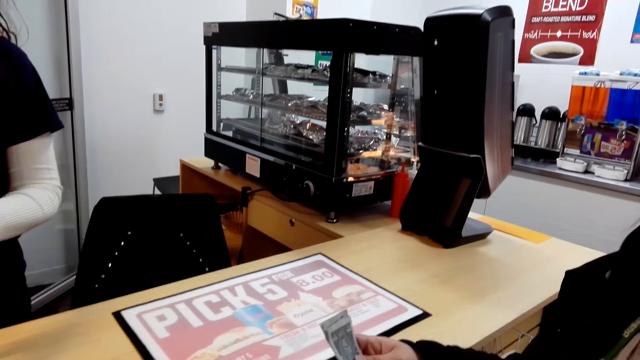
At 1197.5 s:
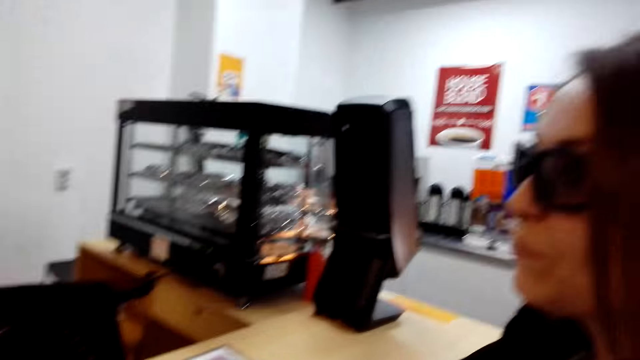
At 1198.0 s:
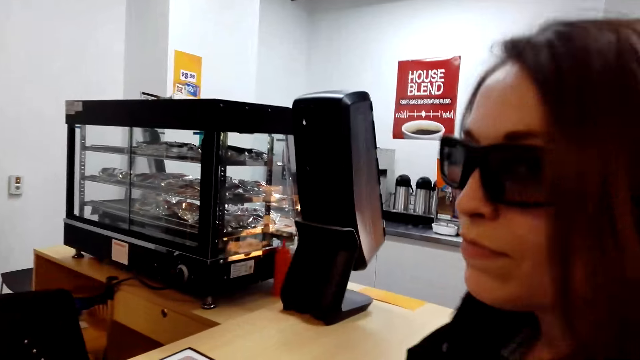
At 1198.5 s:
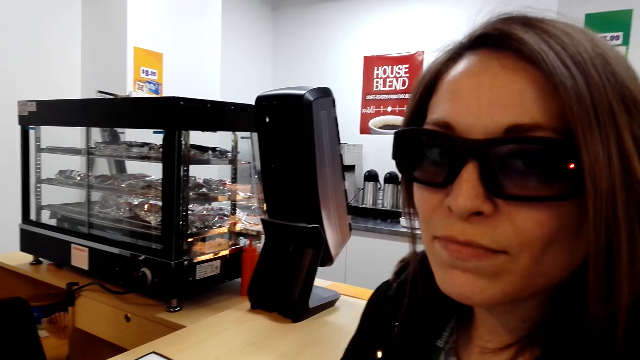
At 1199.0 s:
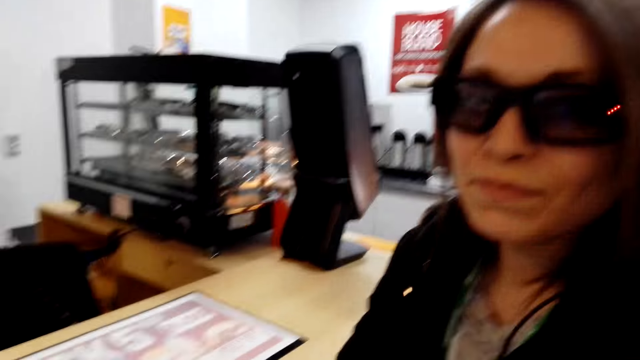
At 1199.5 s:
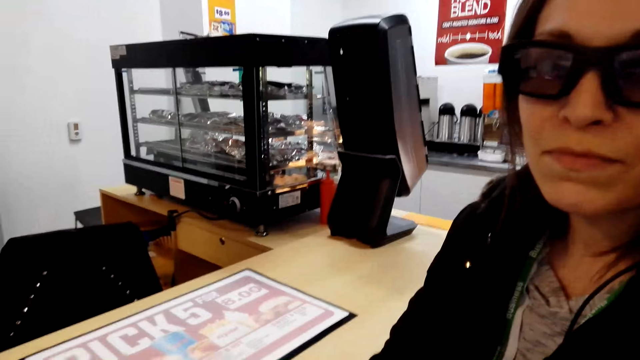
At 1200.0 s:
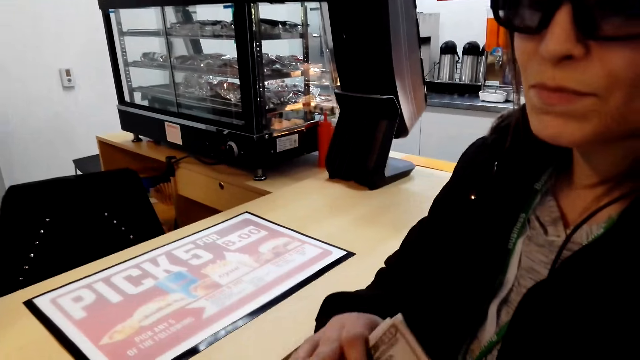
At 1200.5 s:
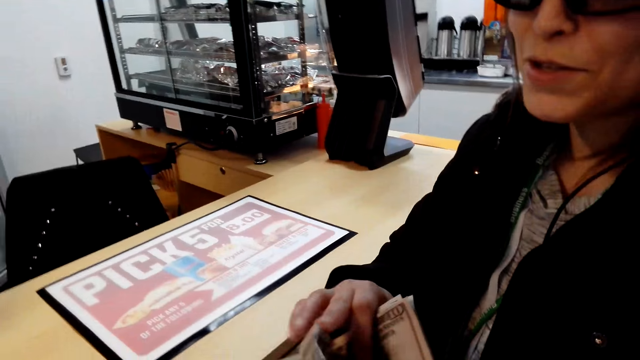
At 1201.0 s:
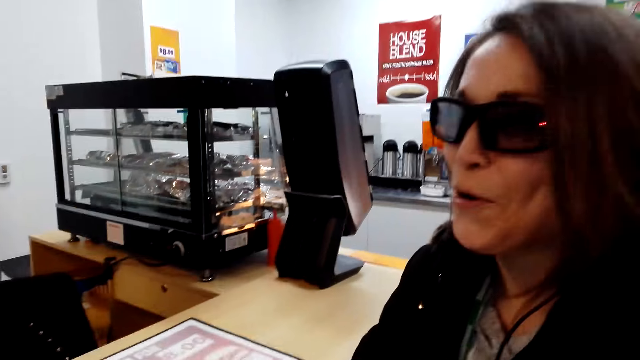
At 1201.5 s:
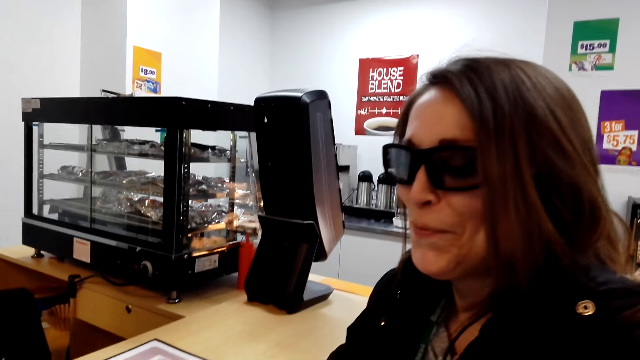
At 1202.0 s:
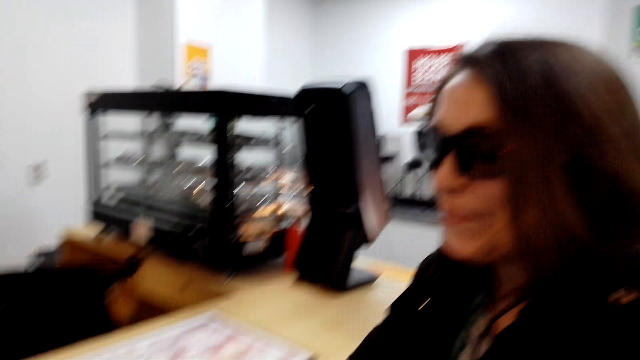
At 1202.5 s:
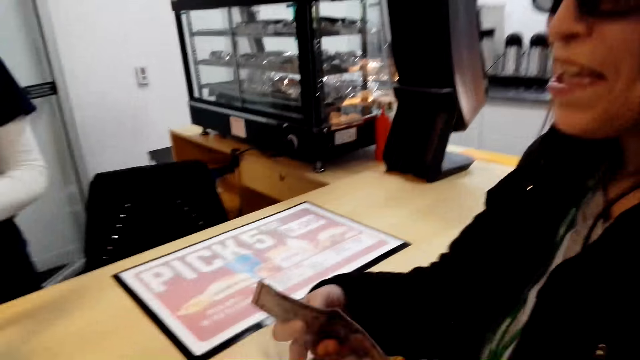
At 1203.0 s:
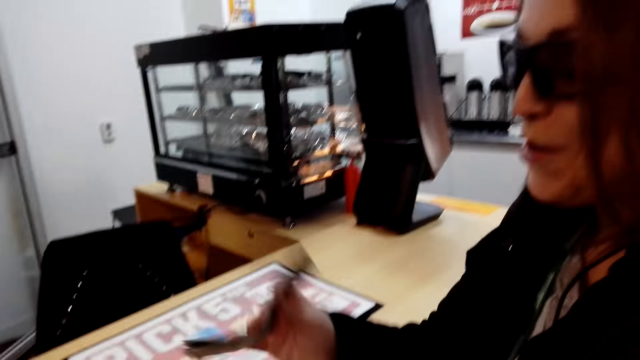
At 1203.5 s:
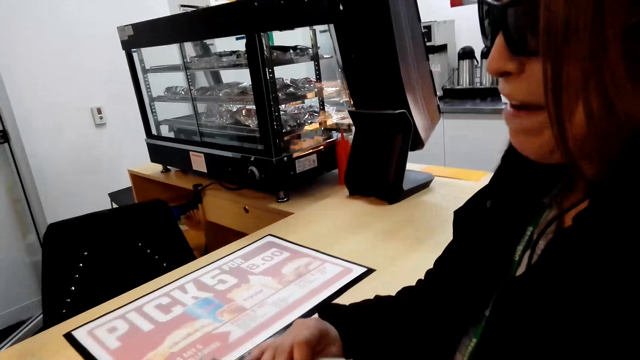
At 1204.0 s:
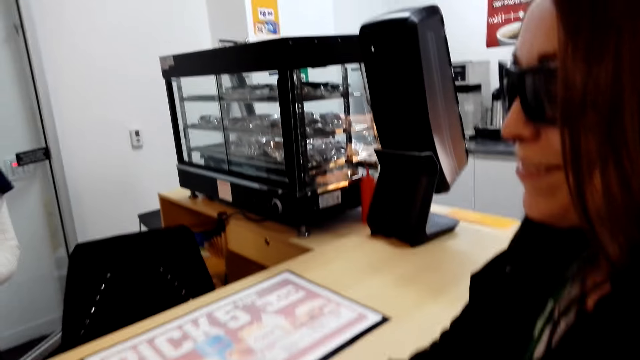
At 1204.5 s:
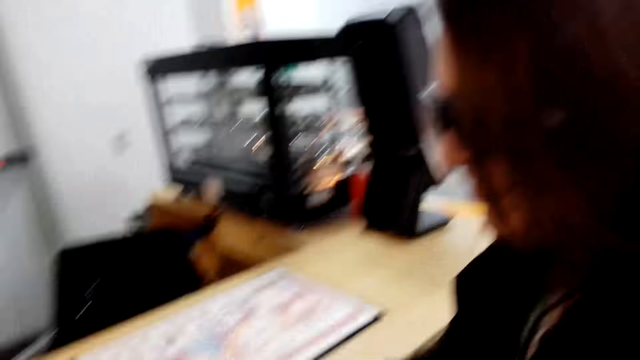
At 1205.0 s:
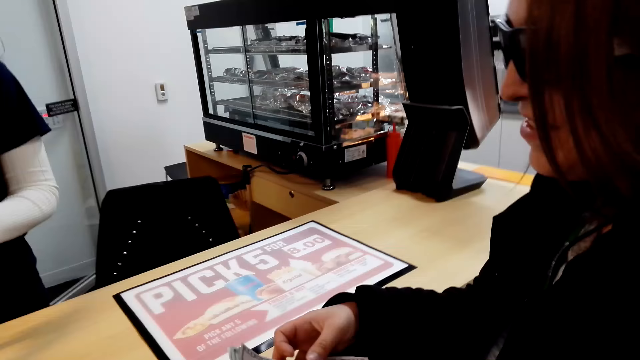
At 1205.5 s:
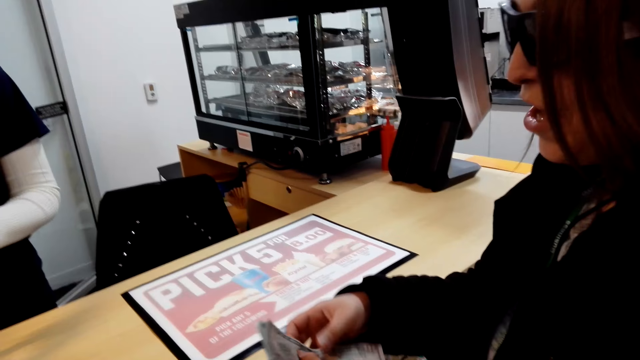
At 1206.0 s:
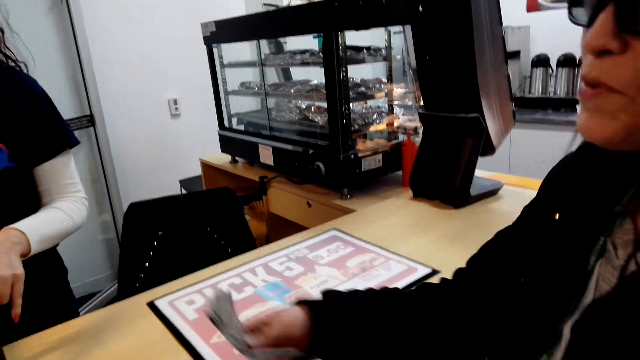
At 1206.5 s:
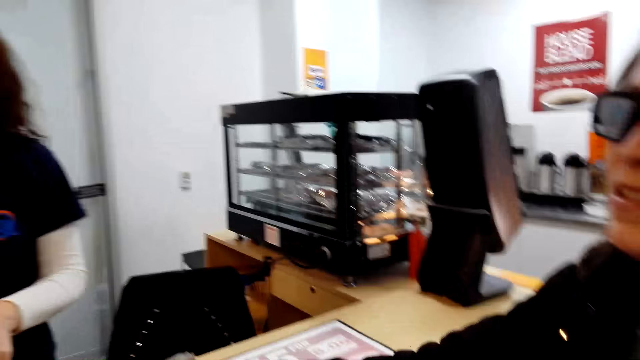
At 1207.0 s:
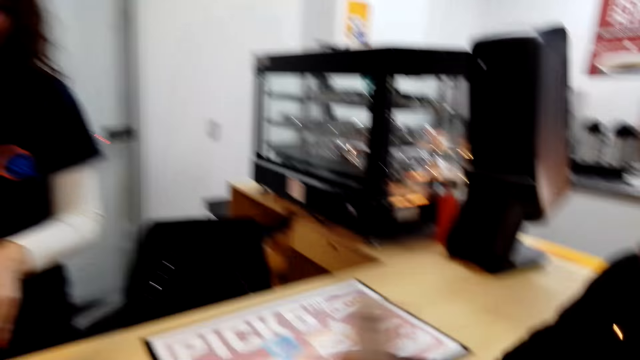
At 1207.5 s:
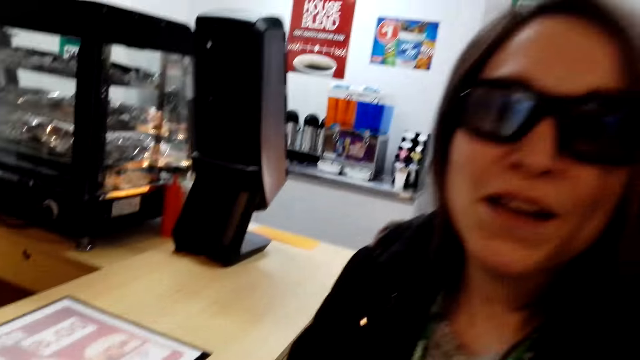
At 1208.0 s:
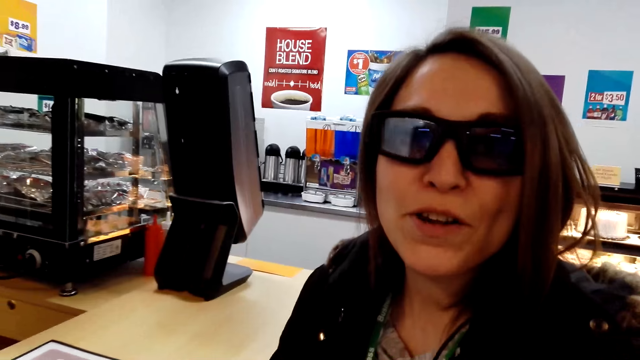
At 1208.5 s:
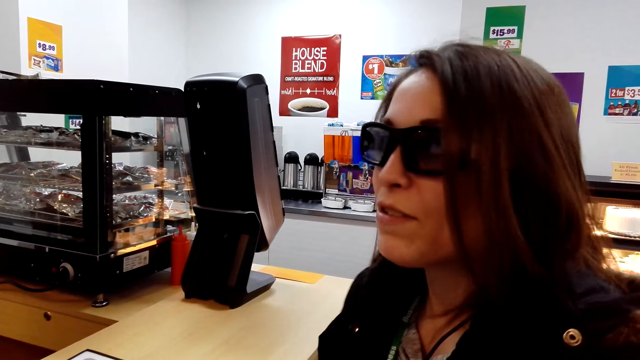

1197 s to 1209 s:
The camera wearer talks to a woman.

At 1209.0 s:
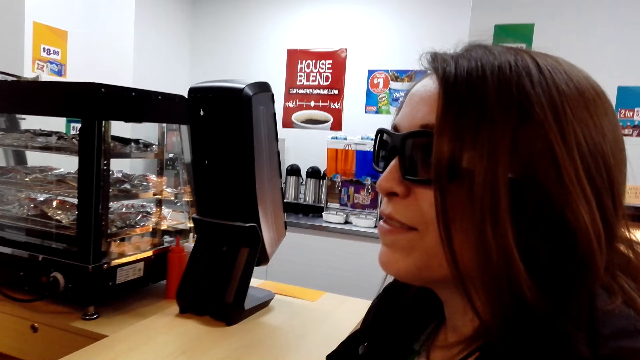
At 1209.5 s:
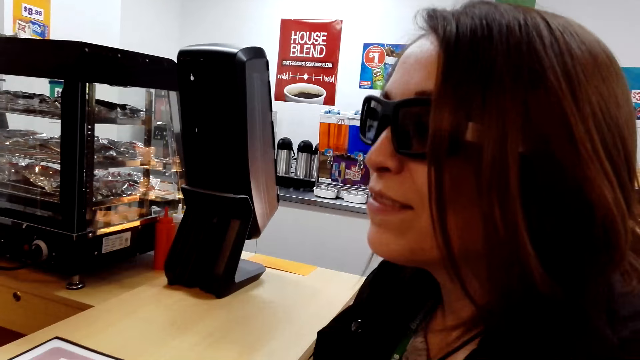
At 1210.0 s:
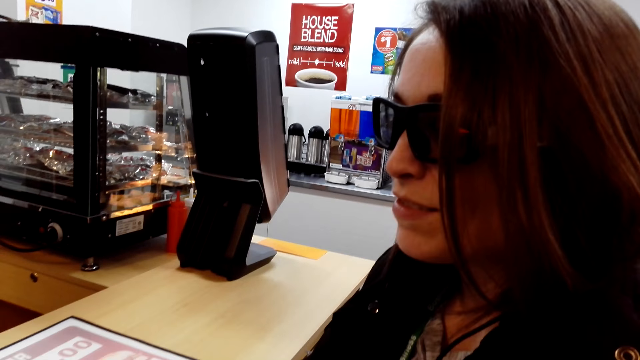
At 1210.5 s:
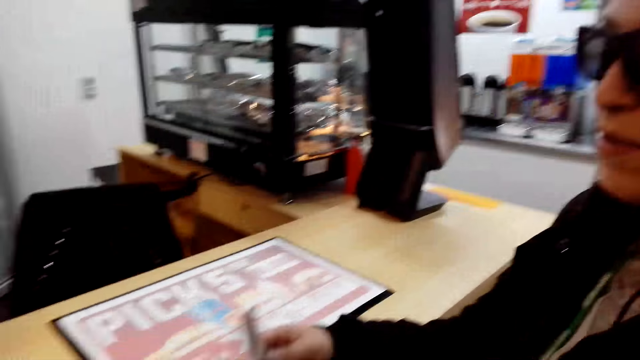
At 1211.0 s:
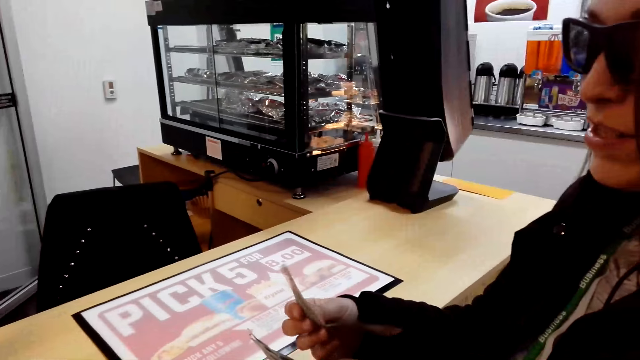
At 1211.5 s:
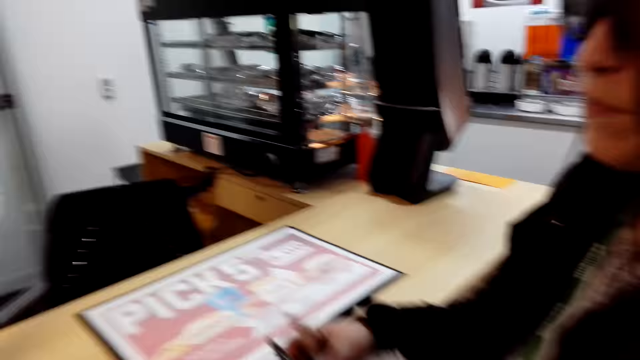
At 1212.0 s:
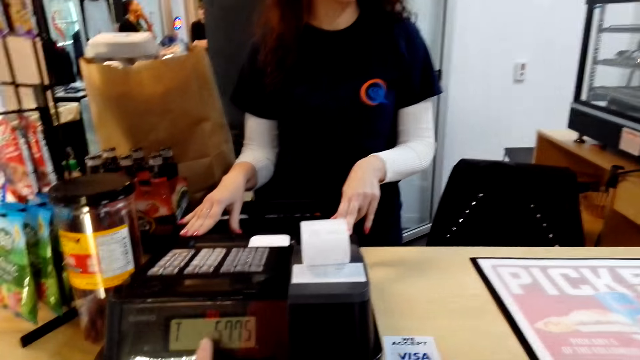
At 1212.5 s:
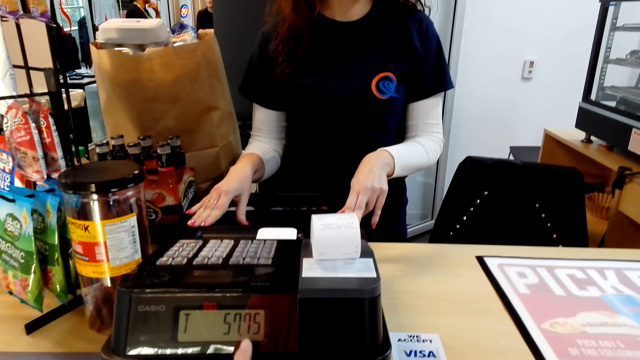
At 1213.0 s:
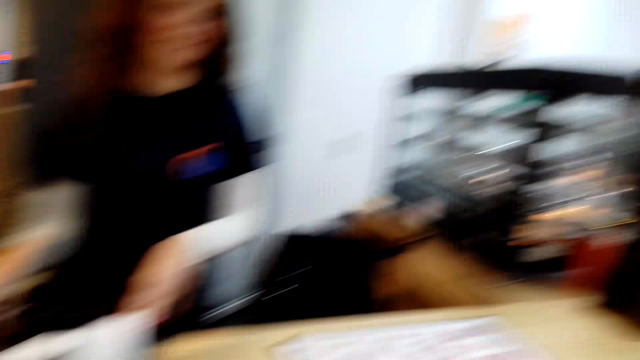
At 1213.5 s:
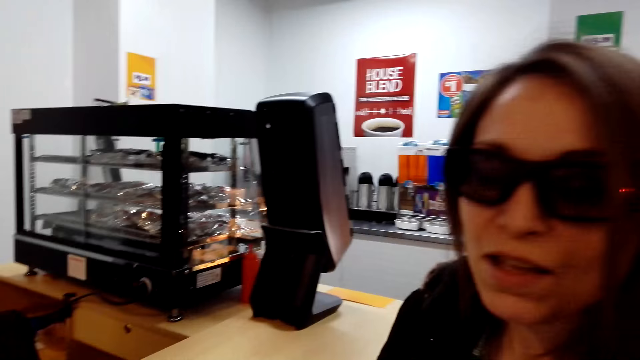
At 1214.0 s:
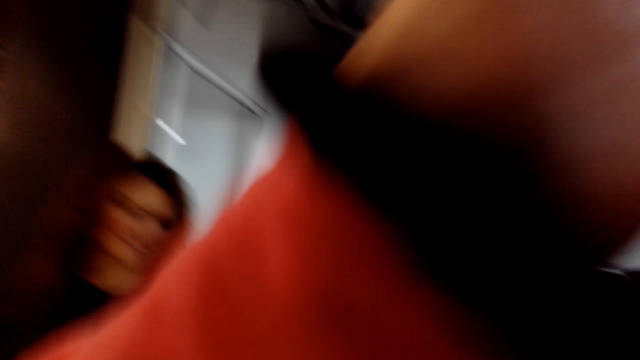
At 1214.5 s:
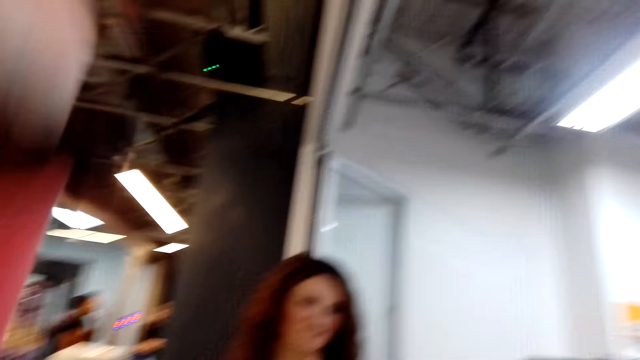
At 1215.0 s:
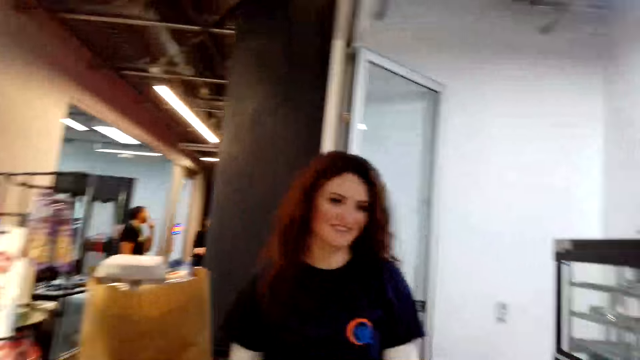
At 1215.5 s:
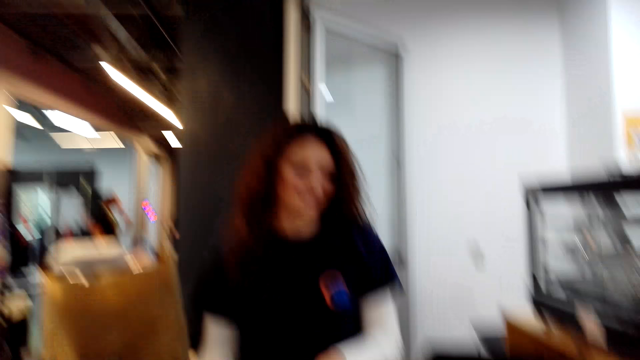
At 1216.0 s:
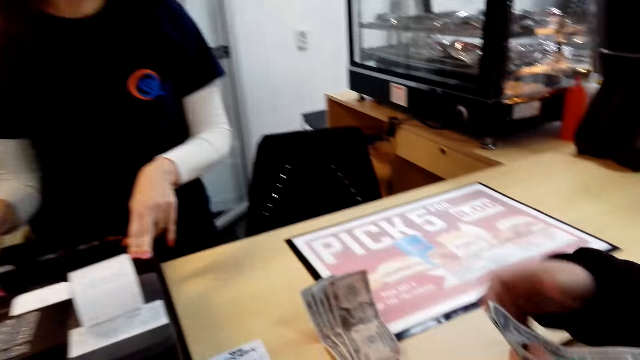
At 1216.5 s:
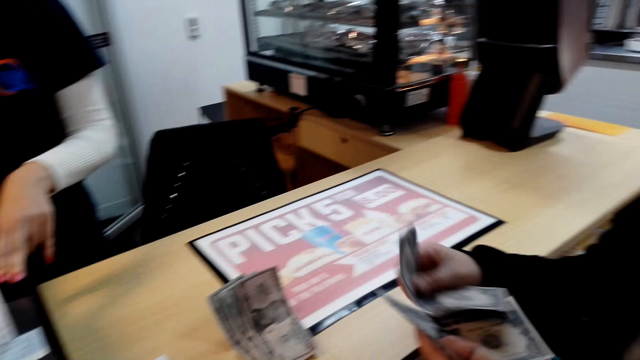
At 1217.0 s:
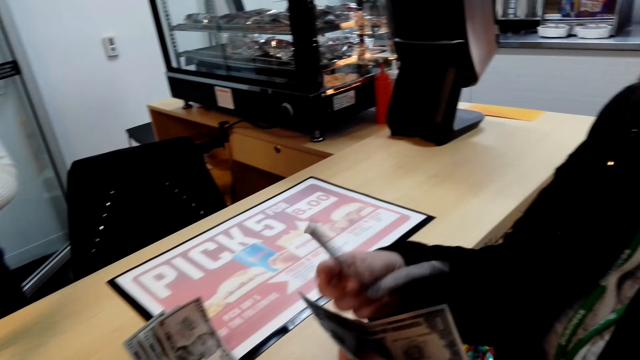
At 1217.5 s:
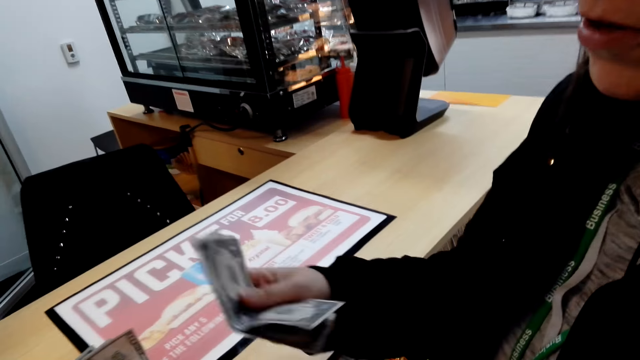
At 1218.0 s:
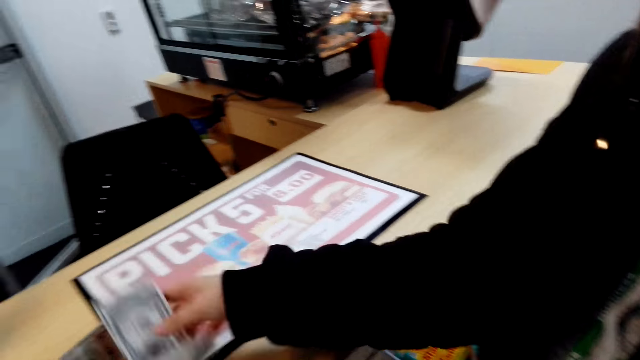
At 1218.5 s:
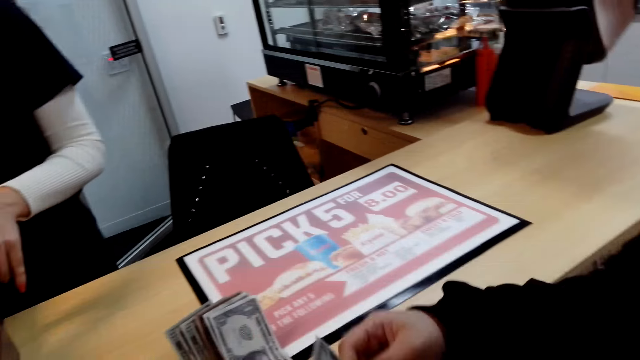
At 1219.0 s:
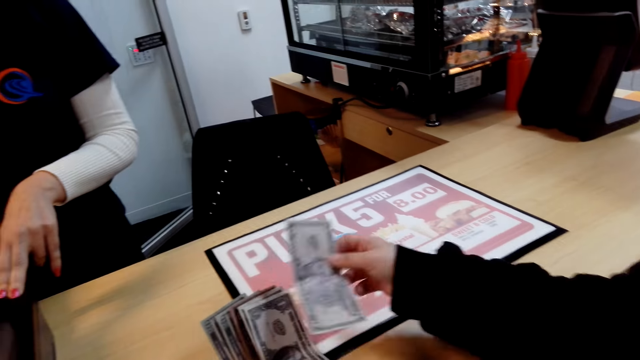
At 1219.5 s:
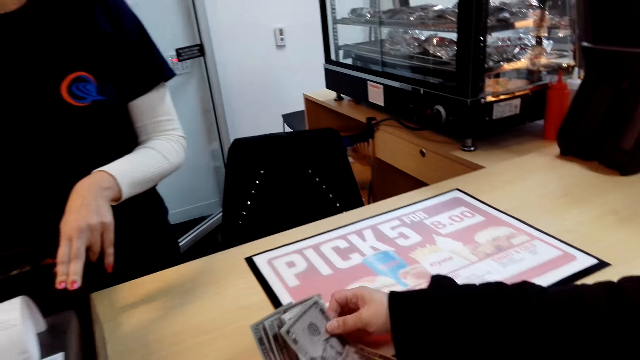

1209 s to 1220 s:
The camera wearer hits the camera with her hand. A woman counts her money next to the camera wearer. The woman places the money on the counter.
